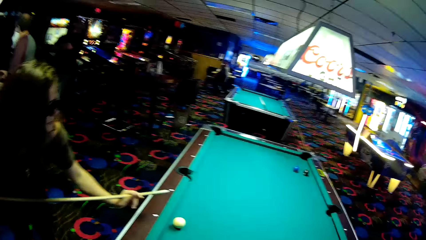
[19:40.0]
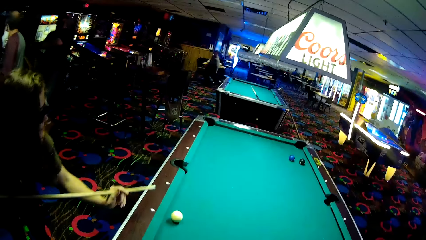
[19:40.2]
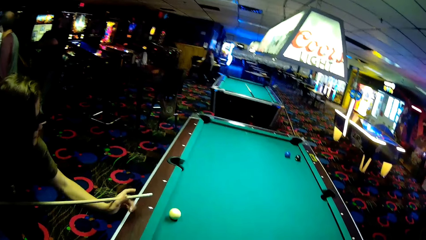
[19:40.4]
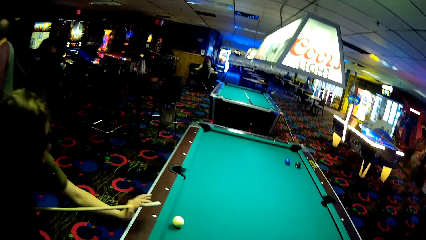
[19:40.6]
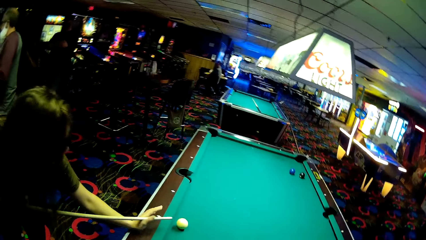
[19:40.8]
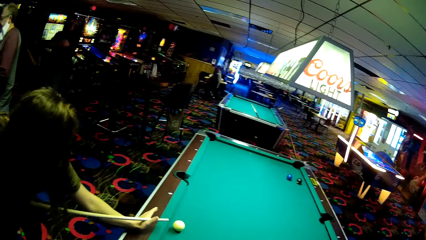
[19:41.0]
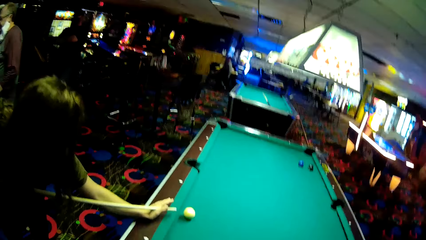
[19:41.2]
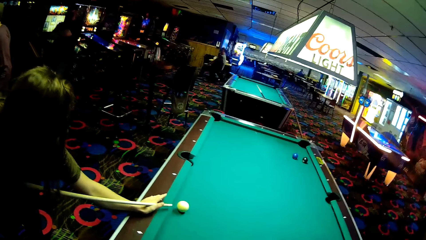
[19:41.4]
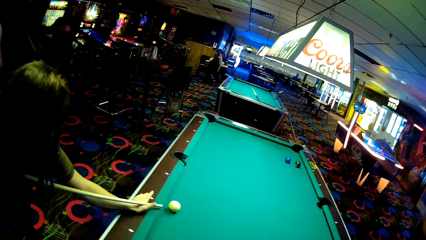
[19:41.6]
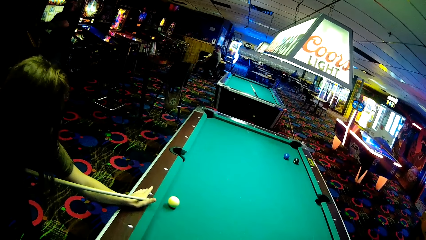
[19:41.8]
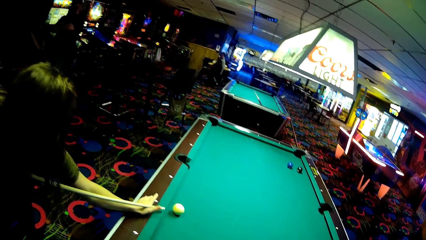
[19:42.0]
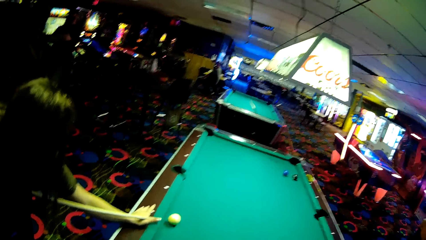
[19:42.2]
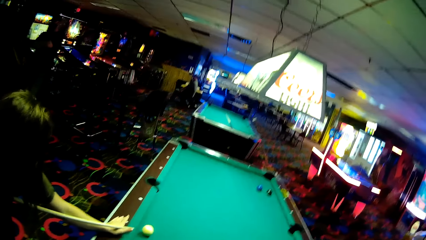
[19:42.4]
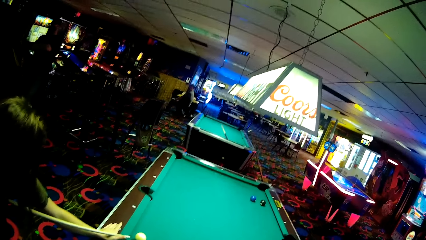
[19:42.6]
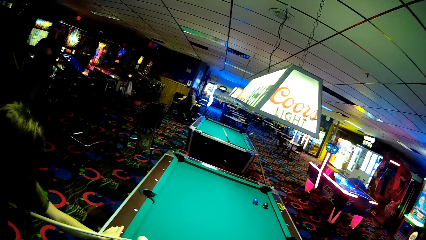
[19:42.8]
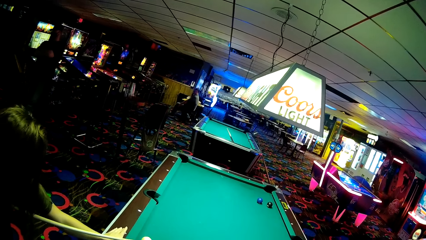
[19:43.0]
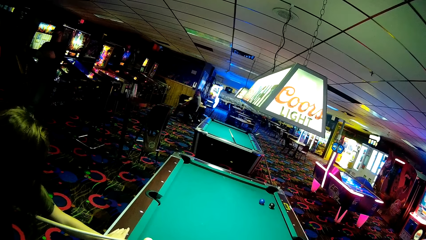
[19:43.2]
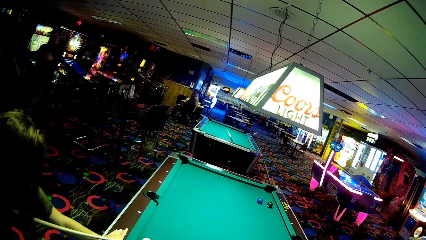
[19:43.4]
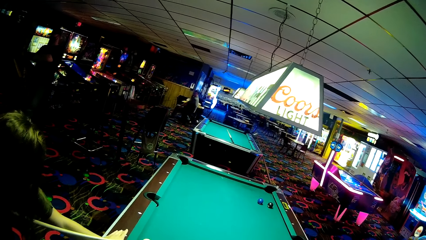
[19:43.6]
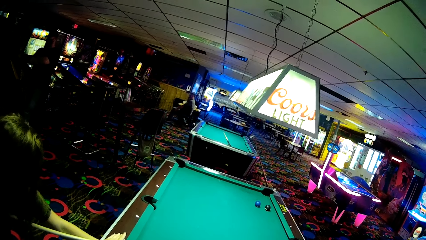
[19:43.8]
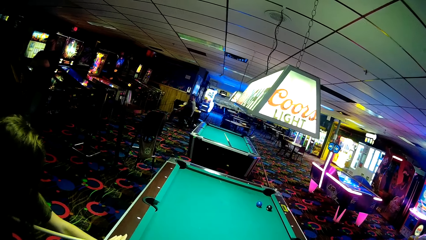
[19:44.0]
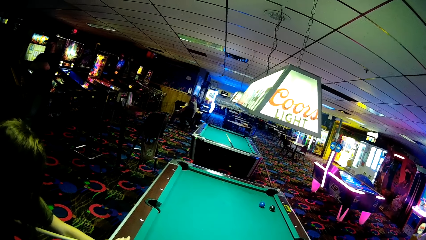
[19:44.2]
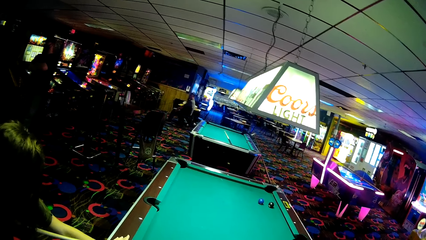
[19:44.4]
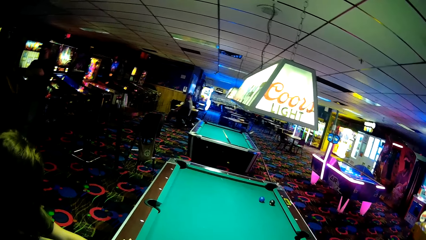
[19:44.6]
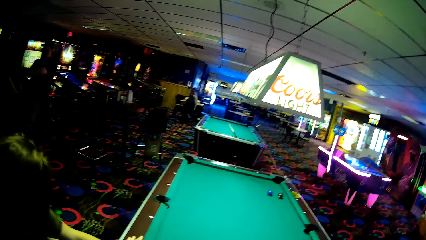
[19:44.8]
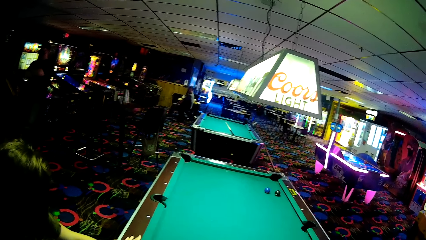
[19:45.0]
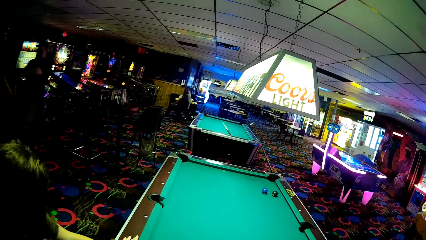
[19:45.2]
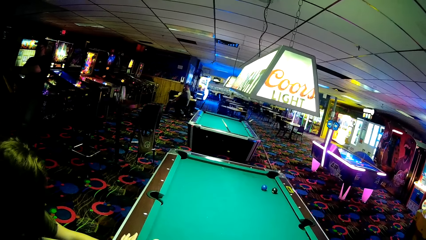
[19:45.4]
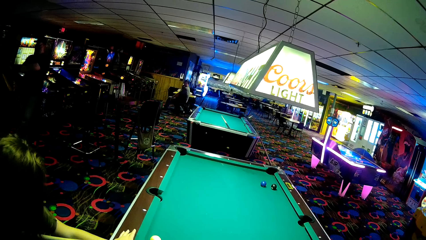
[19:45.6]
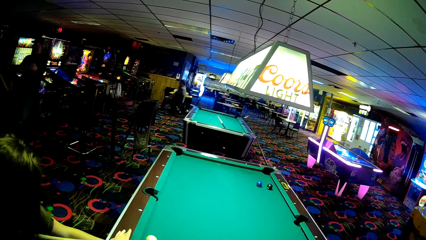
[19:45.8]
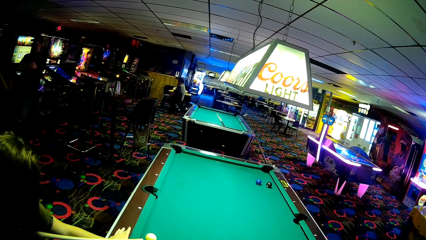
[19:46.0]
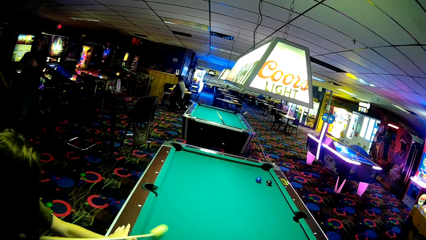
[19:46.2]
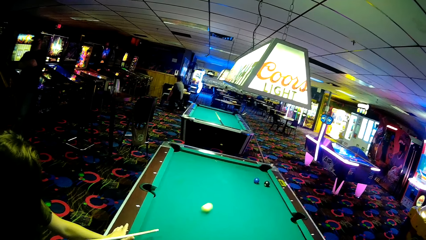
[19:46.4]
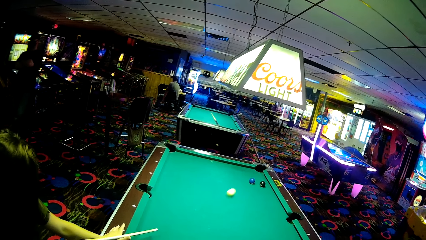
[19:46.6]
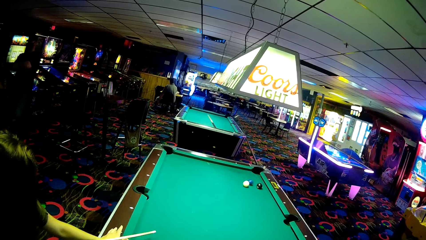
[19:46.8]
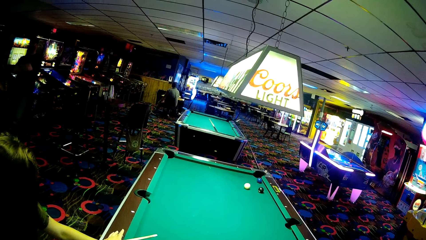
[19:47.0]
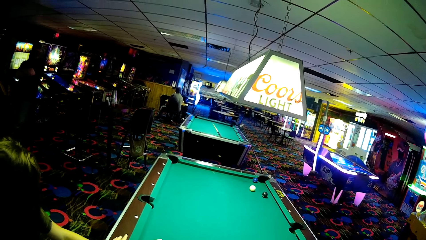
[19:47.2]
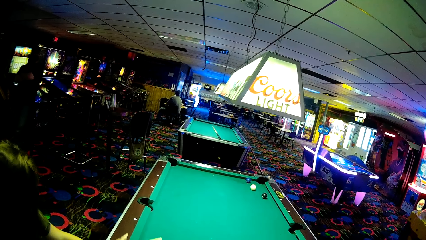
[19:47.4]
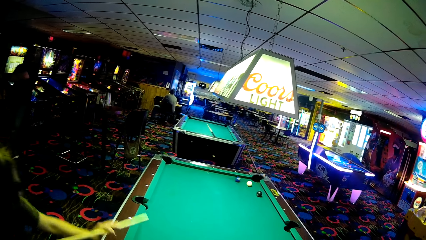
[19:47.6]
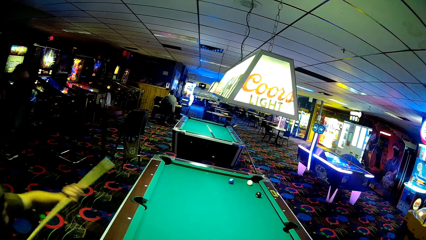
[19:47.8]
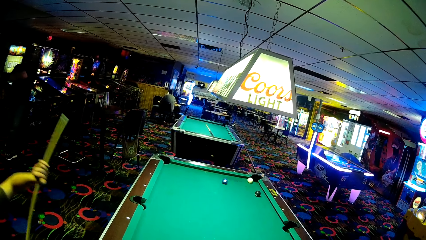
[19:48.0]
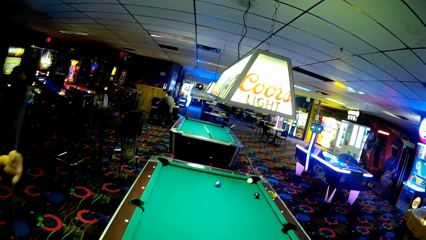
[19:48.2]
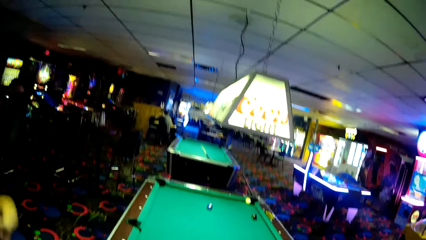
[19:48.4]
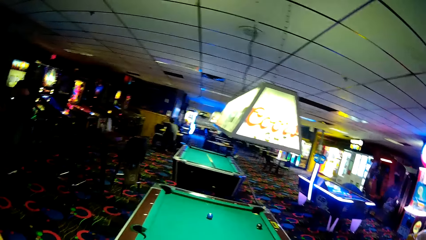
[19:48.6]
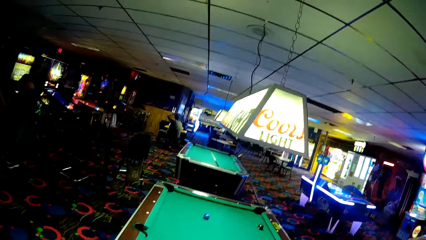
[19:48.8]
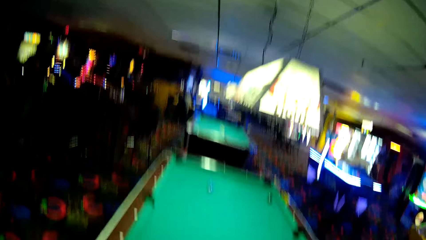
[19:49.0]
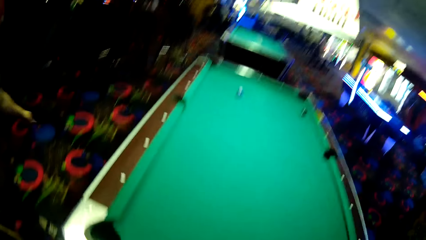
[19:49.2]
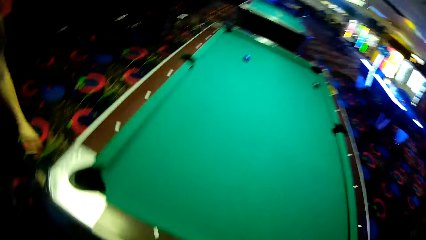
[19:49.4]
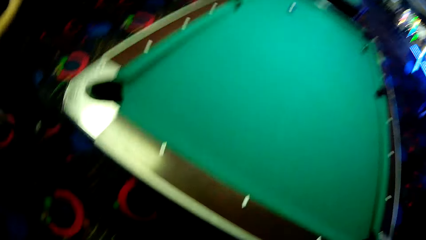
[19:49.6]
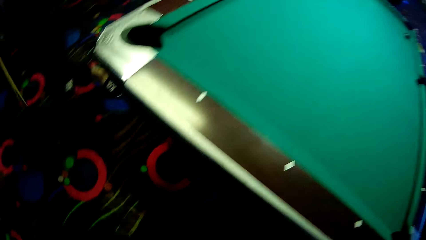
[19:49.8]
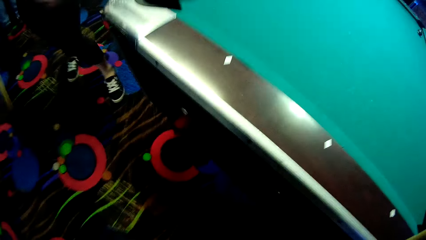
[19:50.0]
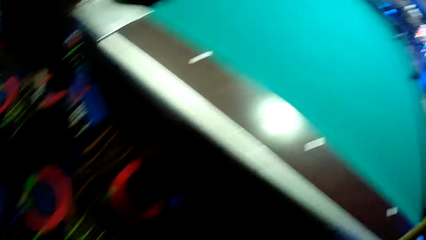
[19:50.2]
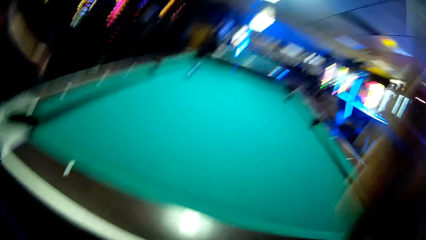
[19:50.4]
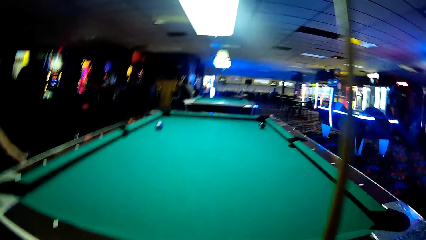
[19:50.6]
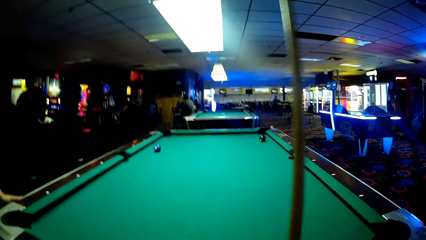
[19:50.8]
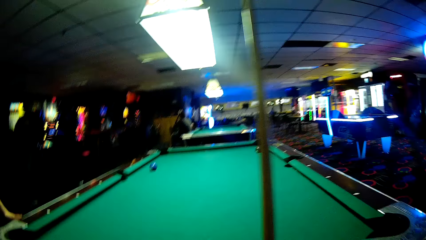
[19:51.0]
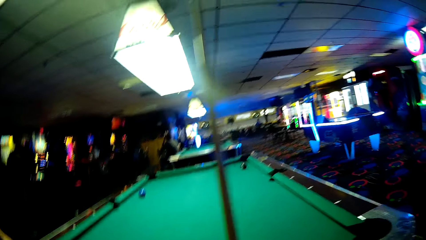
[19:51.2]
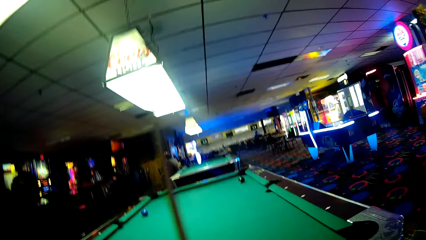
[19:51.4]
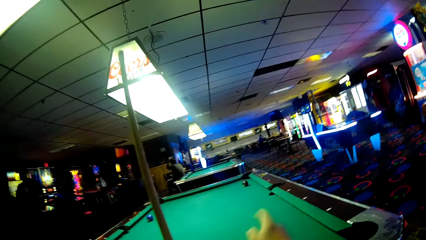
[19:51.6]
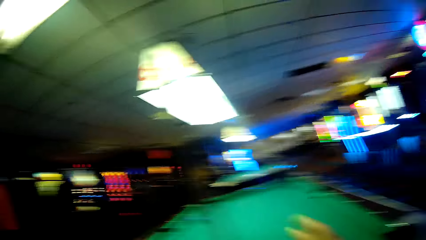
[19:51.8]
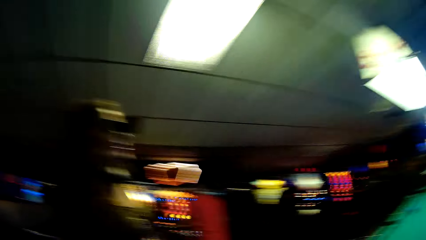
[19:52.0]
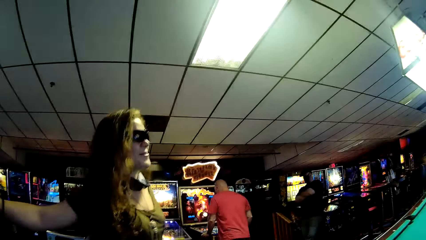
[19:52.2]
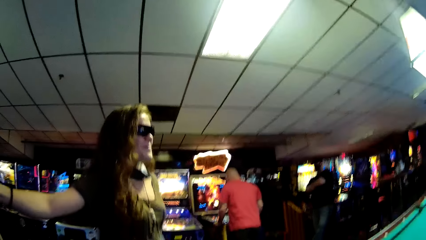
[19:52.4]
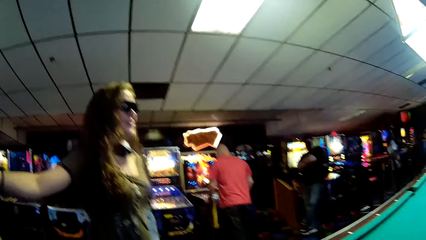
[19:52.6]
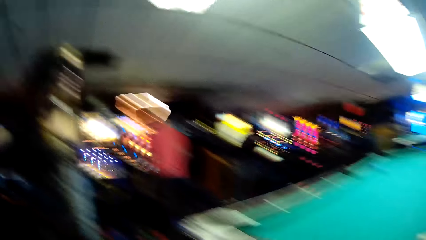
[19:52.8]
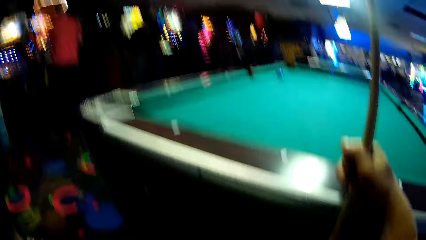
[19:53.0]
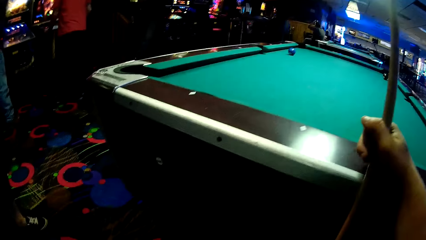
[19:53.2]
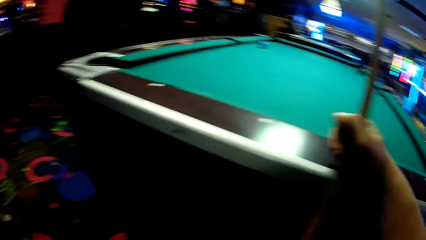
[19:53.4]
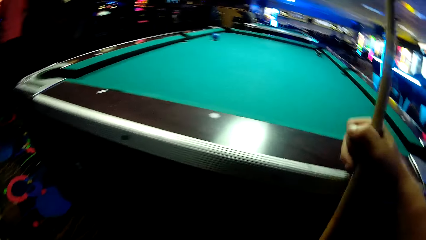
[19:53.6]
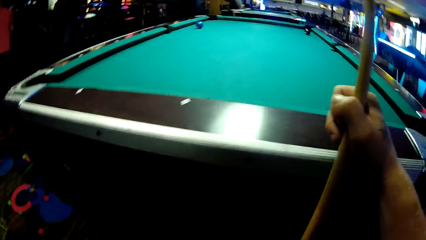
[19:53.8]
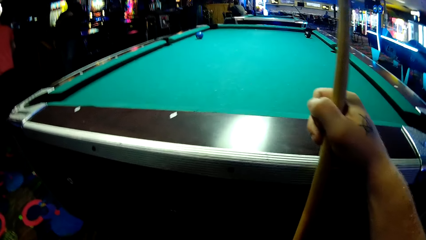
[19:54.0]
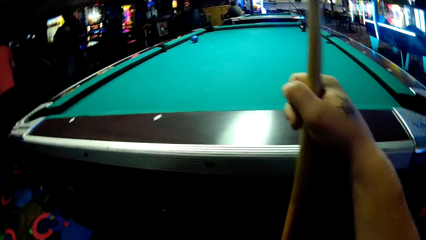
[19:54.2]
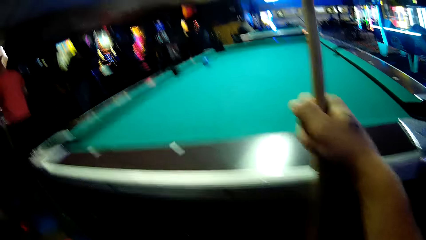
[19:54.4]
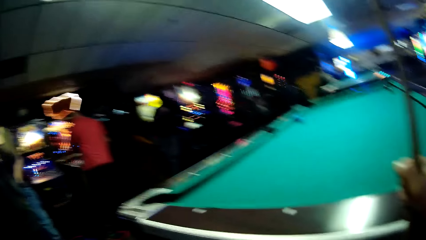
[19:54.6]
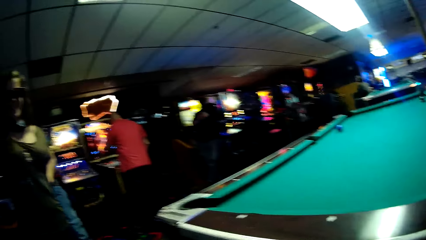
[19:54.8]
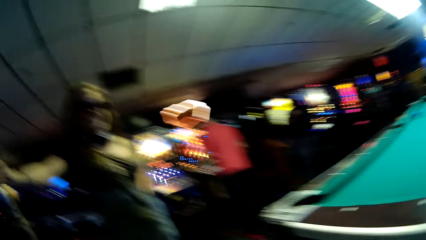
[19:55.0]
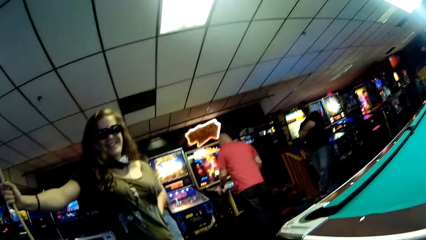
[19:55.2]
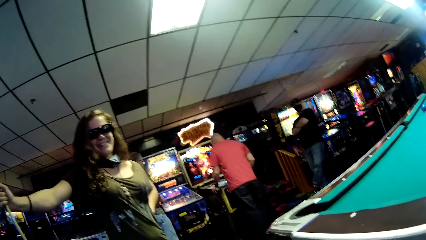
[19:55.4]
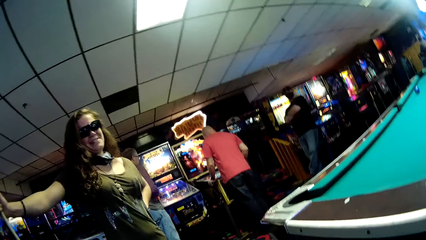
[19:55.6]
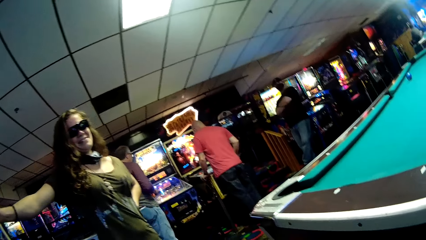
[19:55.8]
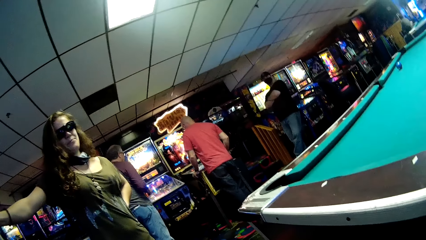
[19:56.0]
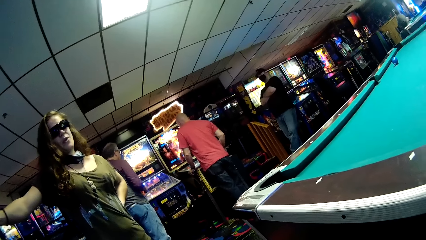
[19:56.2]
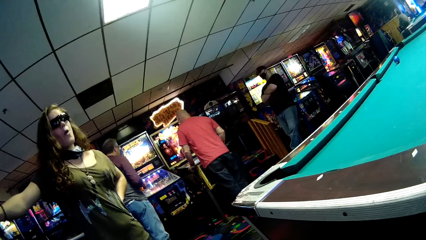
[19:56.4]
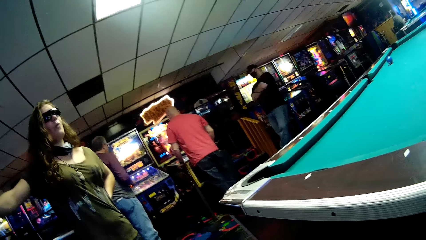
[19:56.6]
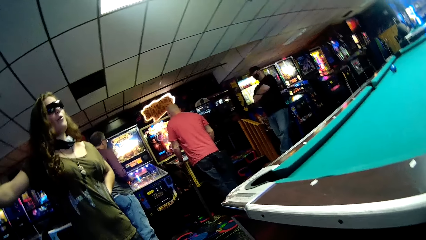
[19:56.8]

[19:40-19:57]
A woman holds a pool cue. The woman strikes a billiards ball. The woman strikes the ball into the pool rail. The woman laughs. The woman talks to the camera wearer. The camera wearer holds a billiards stick. The woman holds the billiards stick.
